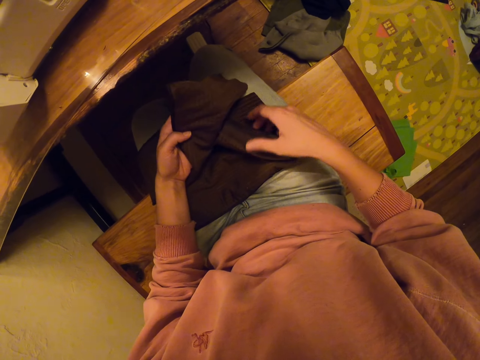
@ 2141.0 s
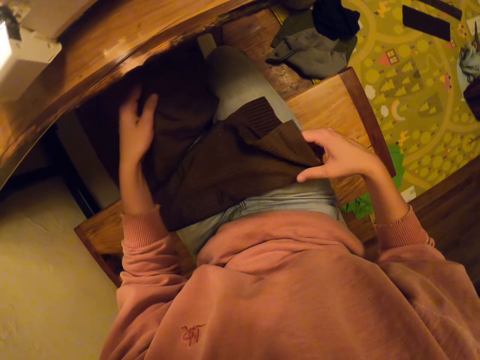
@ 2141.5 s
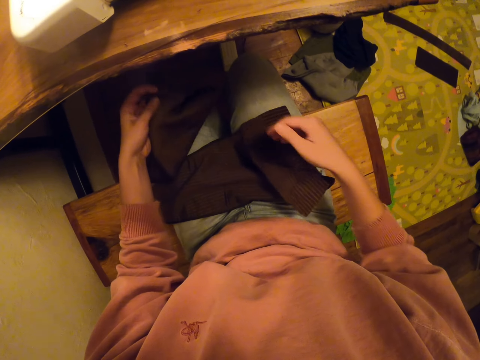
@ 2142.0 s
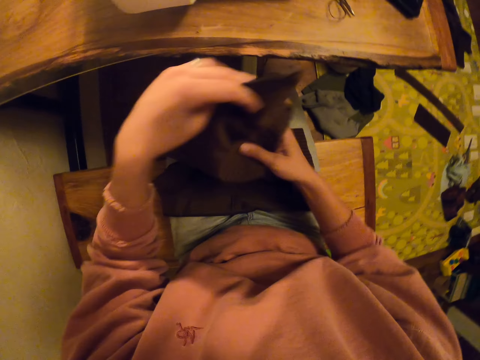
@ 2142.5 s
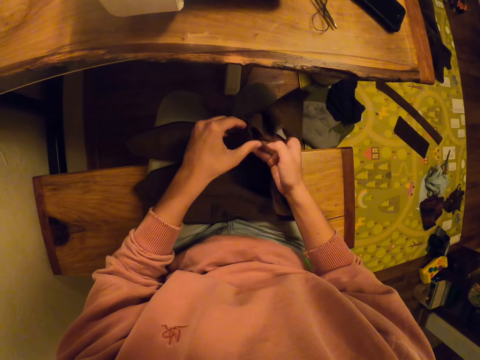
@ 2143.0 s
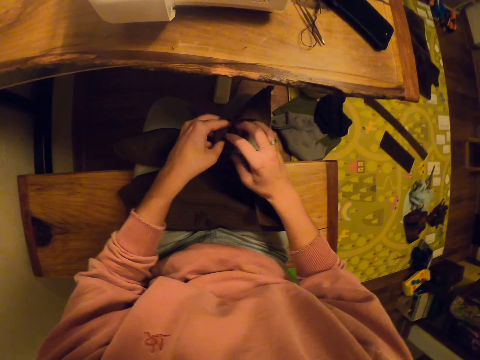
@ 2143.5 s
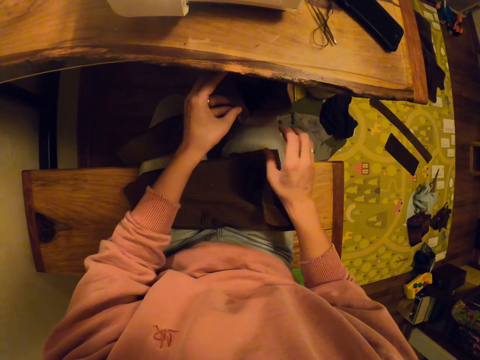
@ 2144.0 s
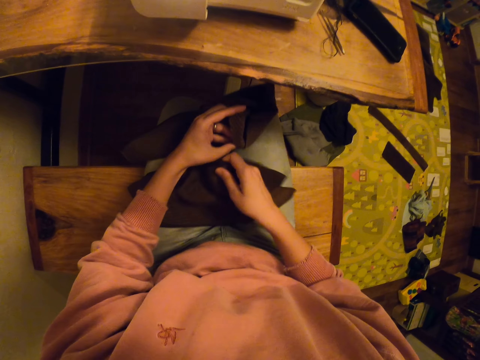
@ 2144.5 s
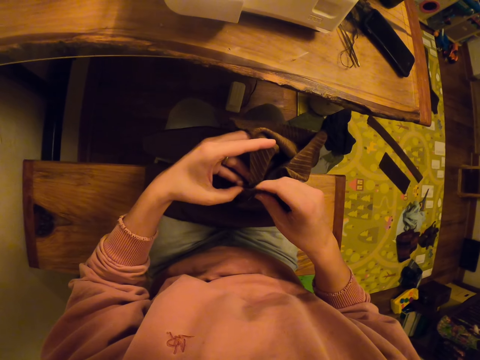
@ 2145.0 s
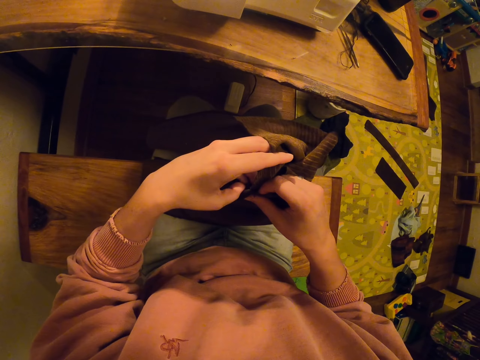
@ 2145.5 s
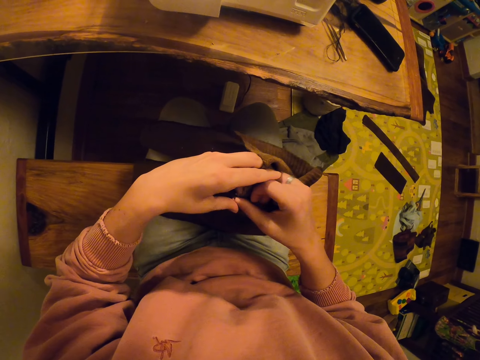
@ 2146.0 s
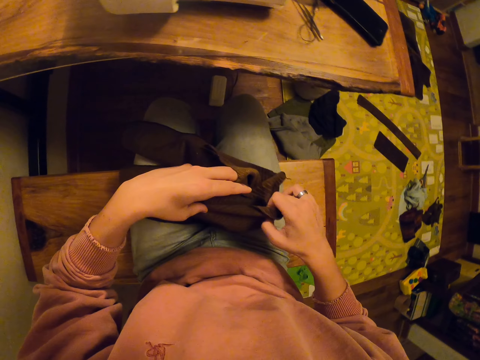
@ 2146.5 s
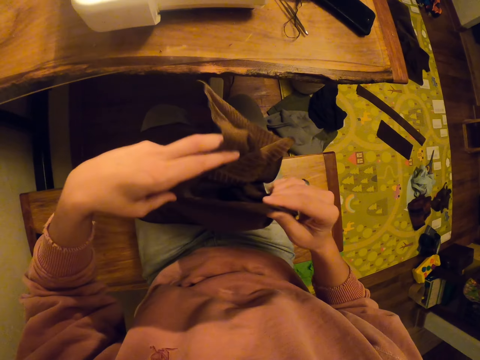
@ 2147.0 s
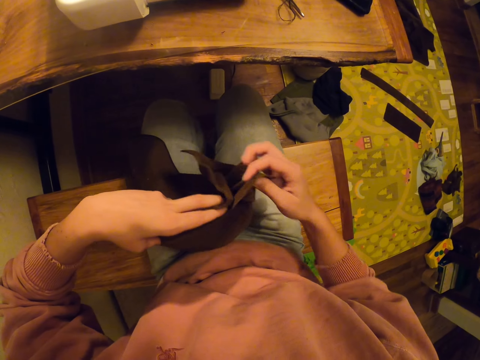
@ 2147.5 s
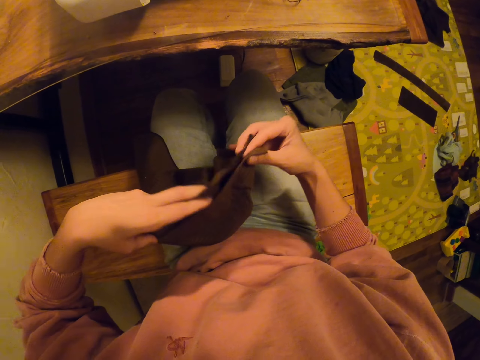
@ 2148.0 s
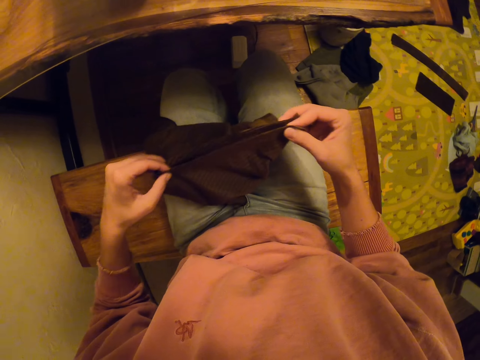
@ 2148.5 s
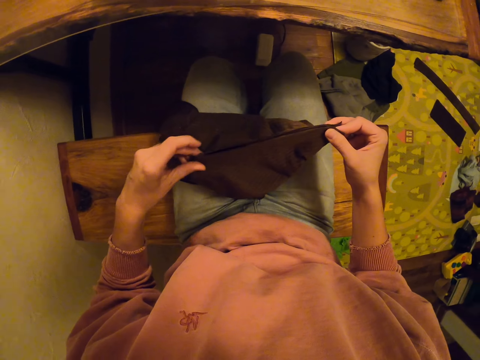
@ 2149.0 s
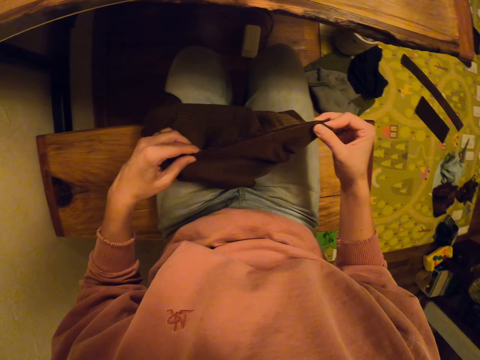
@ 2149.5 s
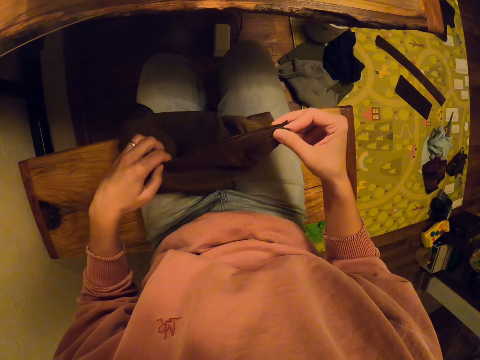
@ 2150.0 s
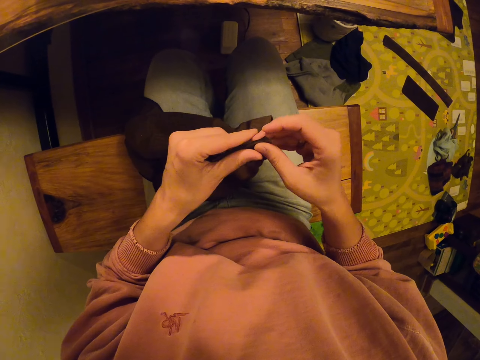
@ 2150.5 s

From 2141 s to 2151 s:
The camera wearer aligns the cloth.

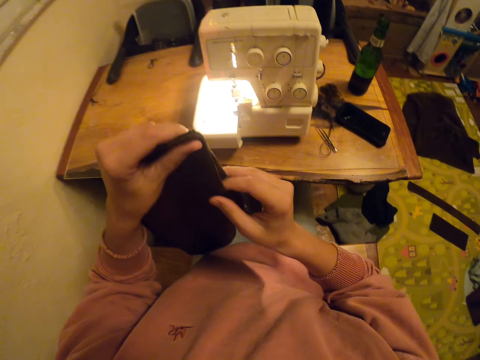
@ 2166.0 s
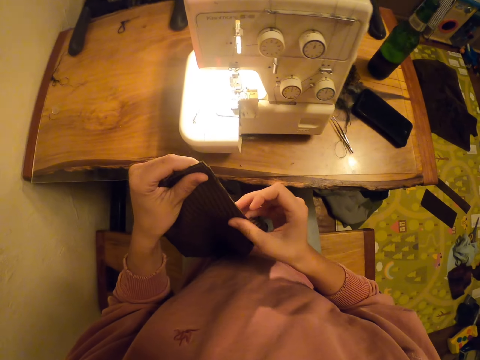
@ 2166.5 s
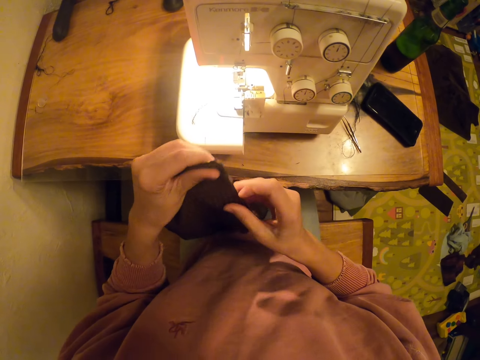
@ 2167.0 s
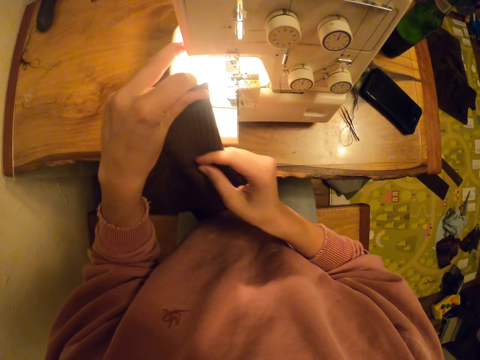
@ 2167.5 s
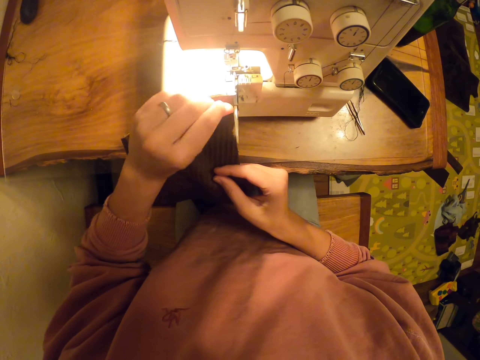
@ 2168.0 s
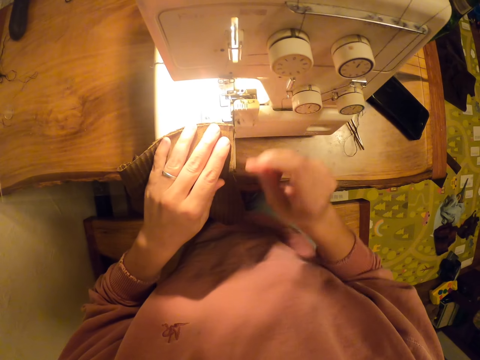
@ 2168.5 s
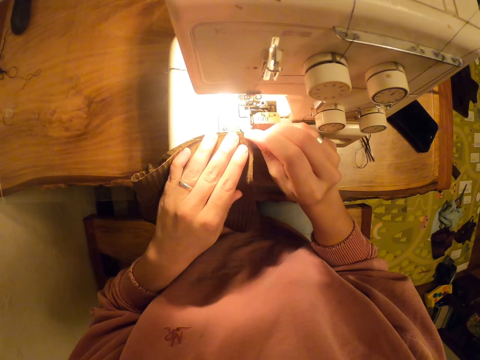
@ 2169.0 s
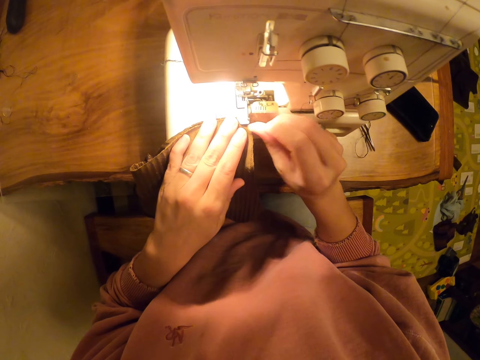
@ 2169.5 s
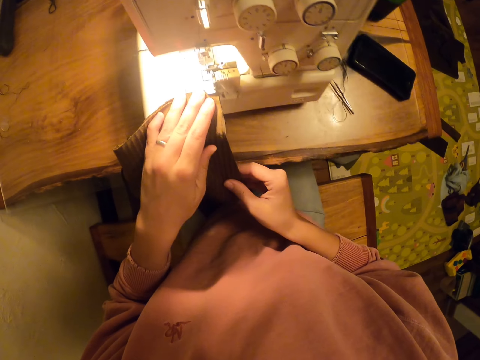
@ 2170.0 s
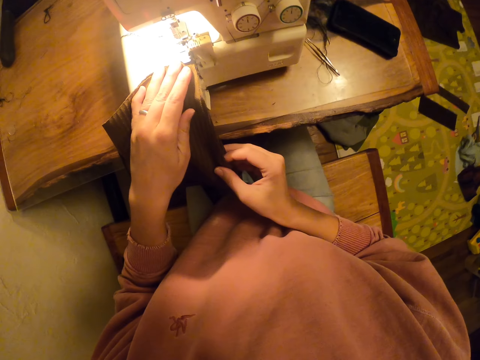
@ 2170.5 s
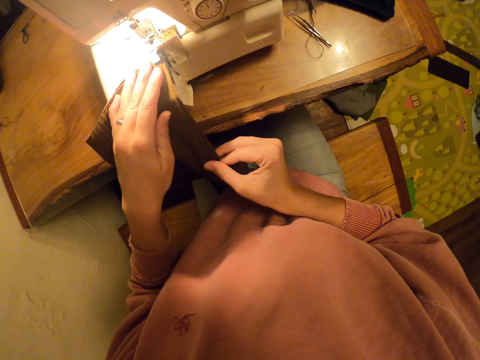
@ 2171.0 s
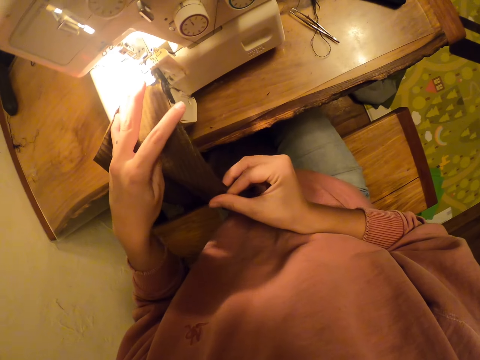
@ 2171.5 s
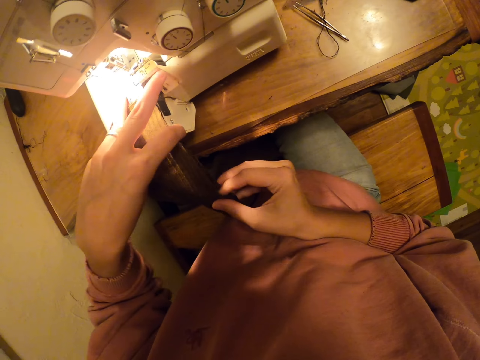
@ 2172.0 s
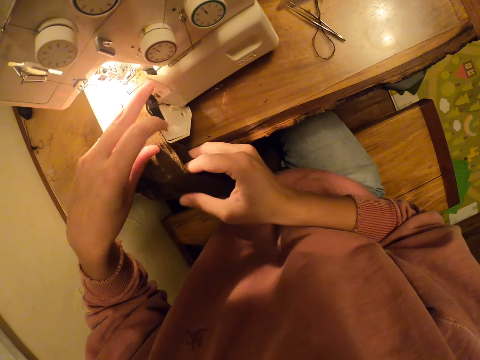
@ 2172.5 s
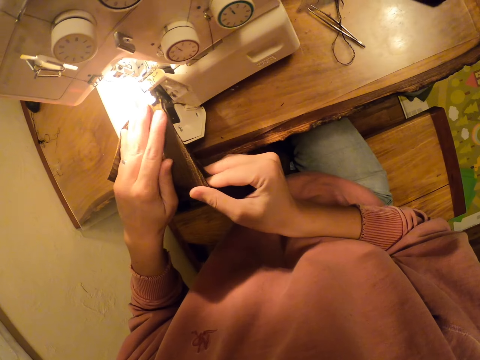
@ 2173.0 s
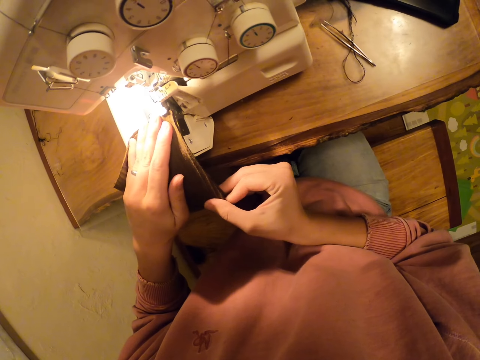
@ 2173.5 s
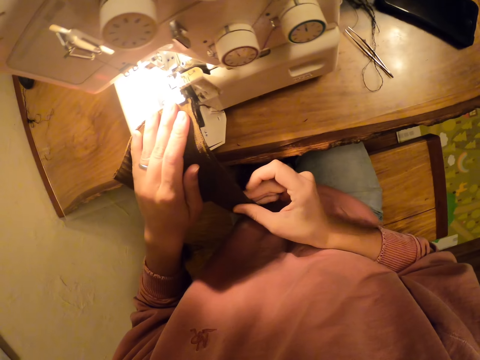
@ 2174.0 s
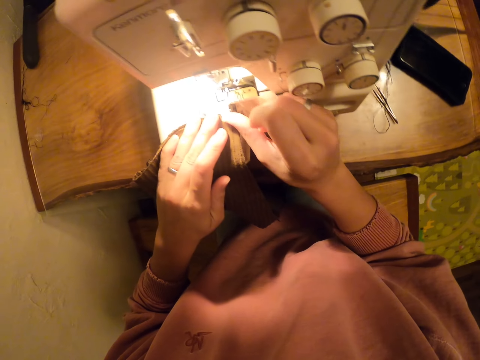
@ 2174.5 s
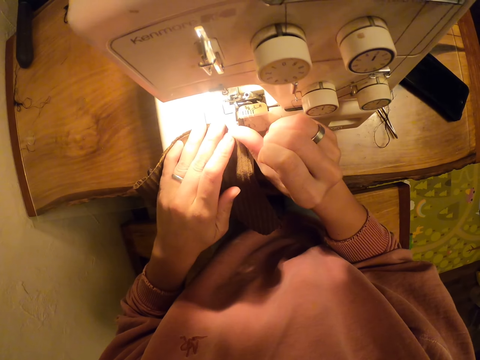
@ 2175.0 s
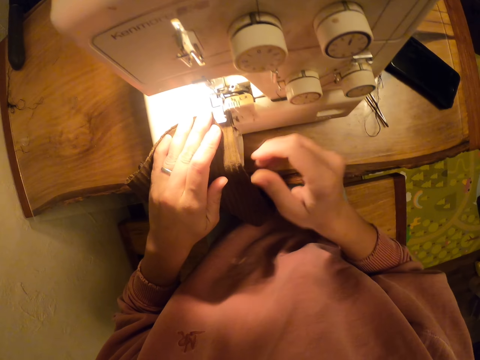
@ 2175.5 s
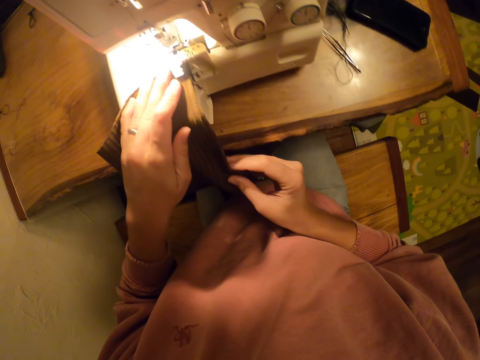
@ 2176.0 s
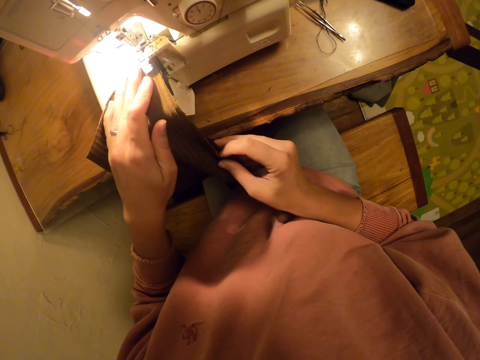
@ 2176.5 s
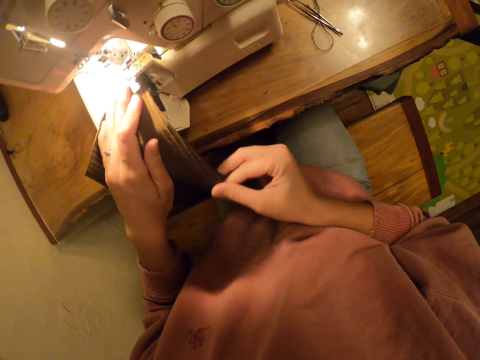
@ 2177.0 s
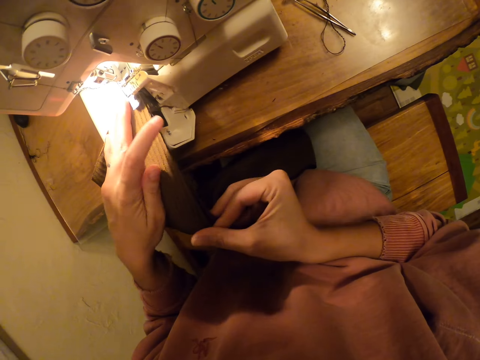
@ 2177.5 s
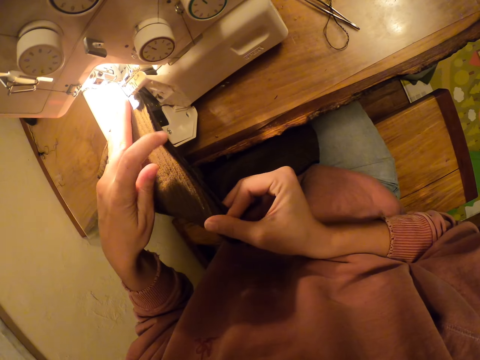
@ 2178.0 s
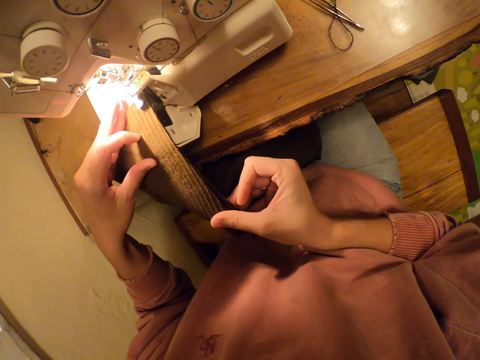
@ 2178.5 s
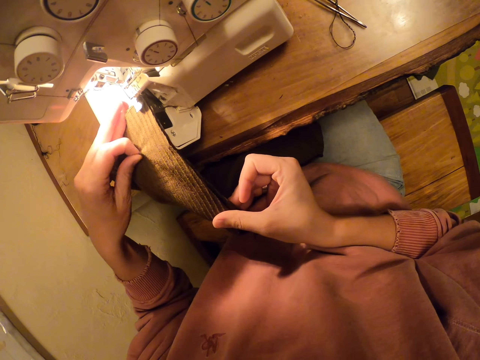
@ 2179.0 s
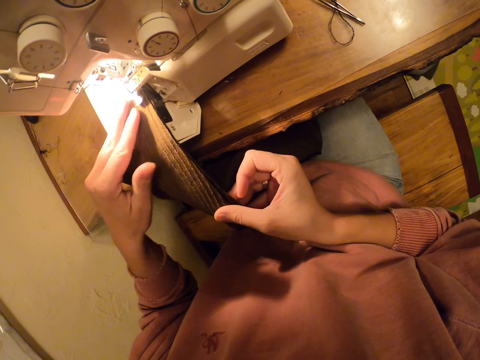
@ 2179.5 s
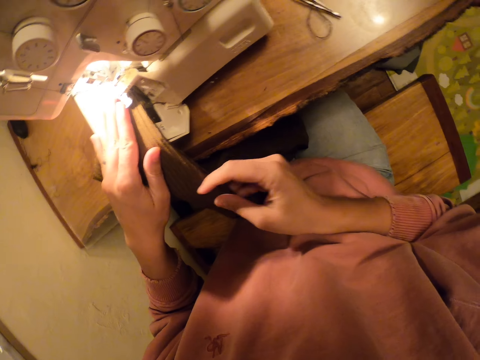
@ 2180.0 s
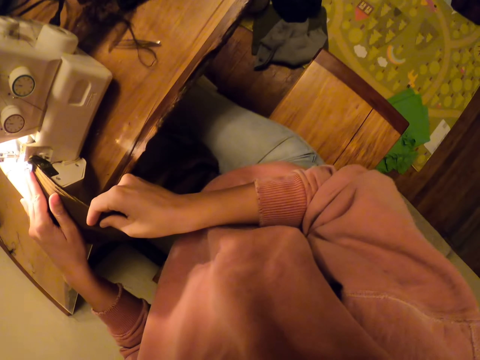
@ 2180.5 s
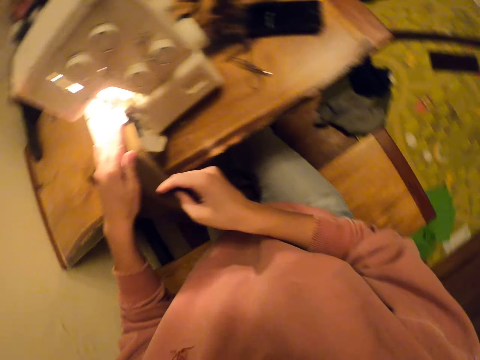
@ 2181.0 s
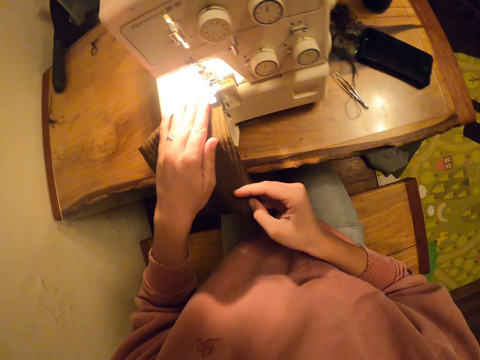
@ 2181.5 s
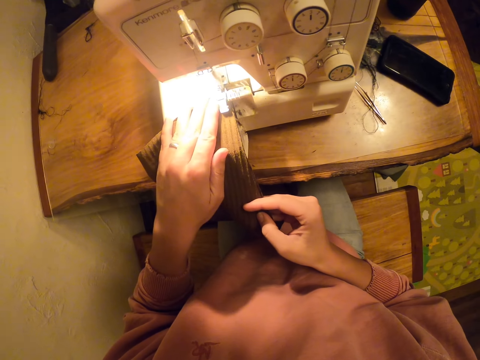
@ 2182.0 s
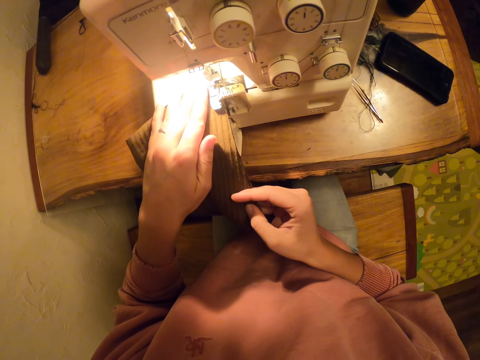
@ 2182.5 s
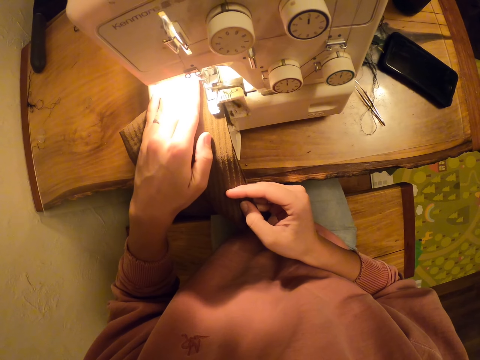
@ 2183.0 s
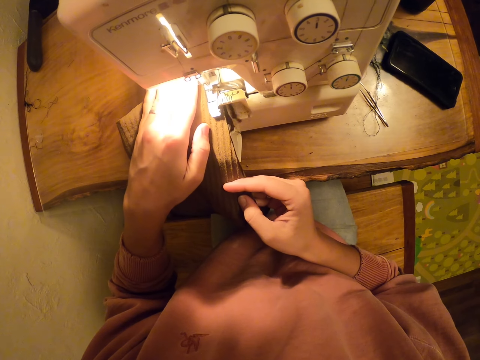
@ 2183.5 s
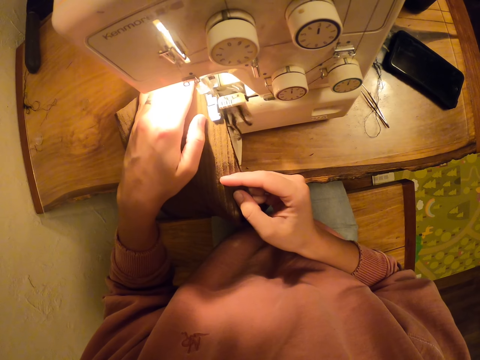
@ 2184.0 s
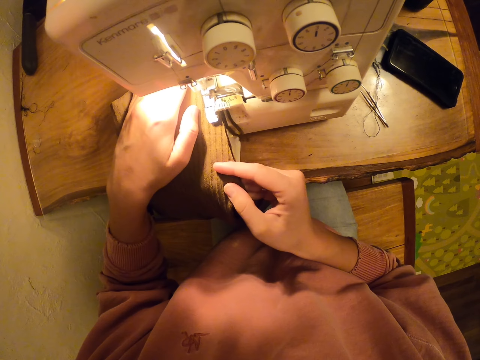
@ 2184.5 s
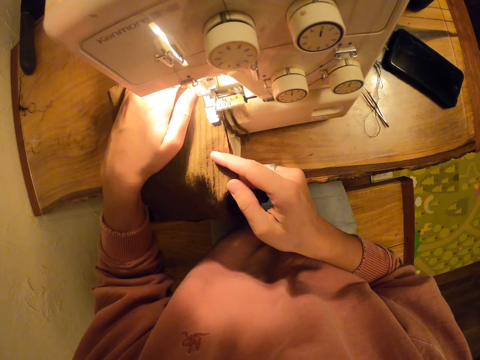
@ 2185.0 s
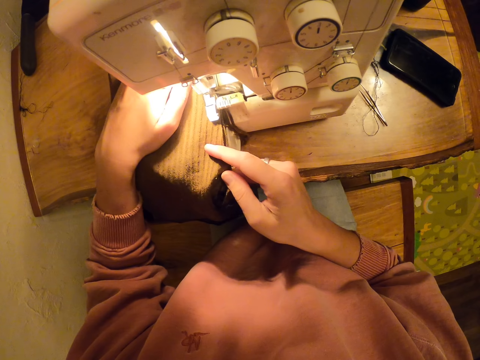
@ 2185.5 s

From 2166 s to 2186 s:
The camera wearer places the piece of cloth on the sewing machine. They align the cloth, touch the cloth, and sew the piece of cloth.
